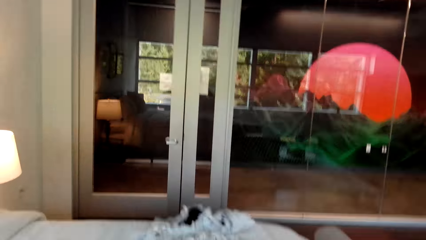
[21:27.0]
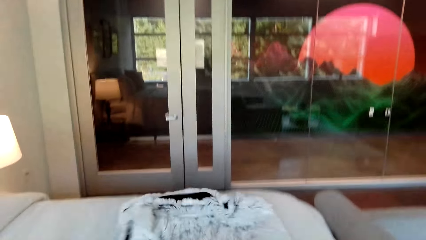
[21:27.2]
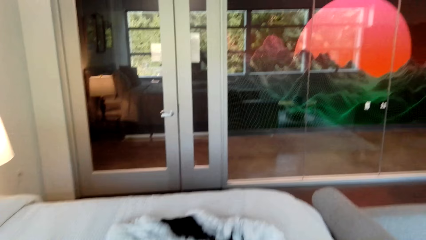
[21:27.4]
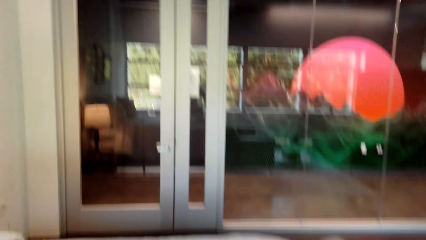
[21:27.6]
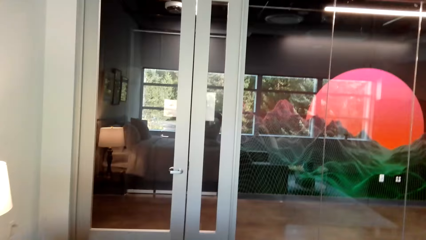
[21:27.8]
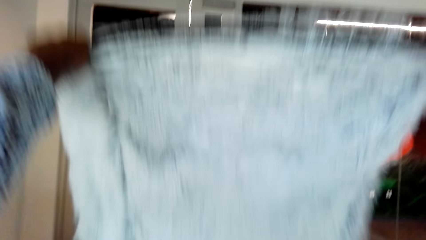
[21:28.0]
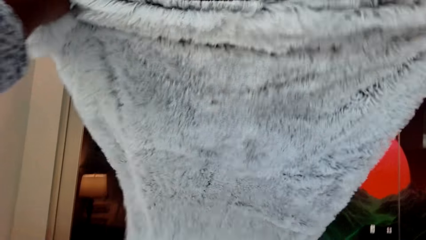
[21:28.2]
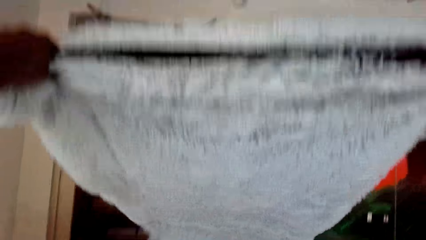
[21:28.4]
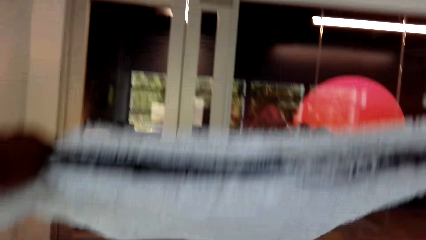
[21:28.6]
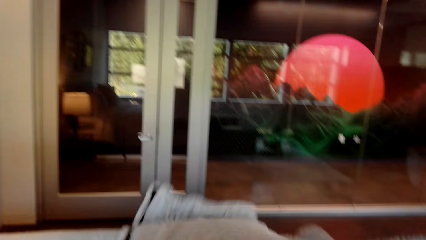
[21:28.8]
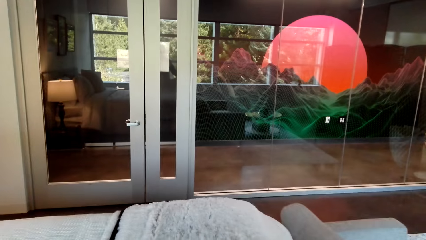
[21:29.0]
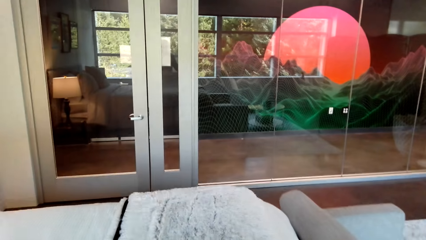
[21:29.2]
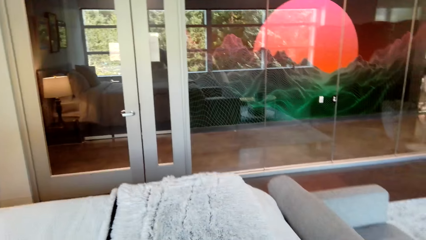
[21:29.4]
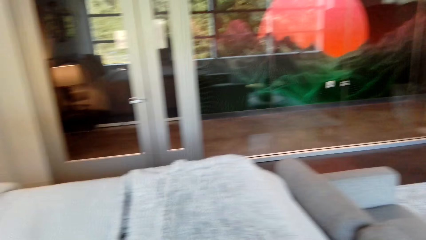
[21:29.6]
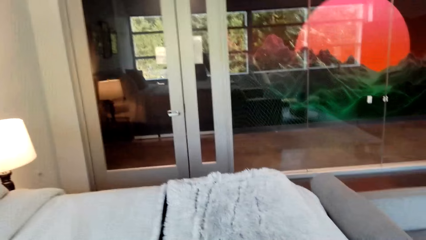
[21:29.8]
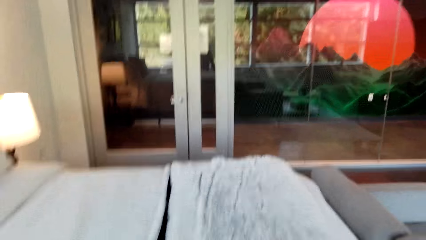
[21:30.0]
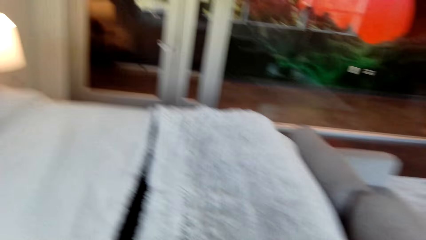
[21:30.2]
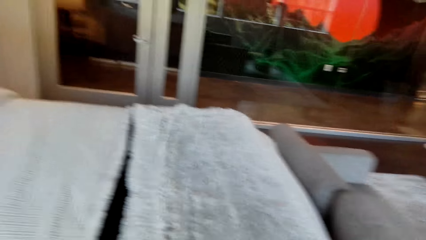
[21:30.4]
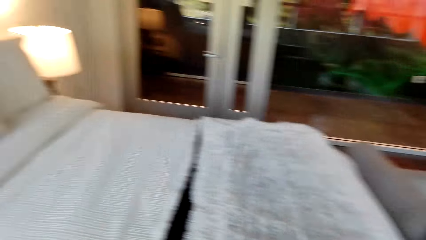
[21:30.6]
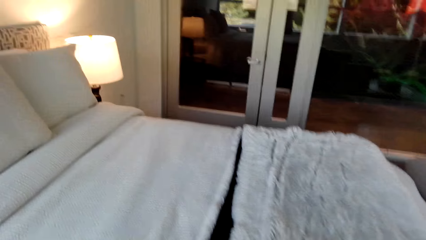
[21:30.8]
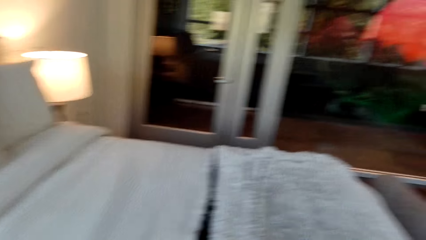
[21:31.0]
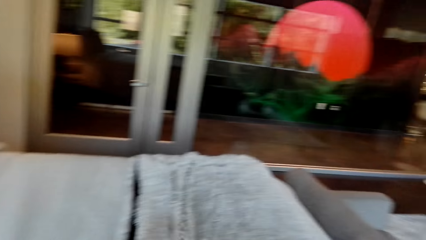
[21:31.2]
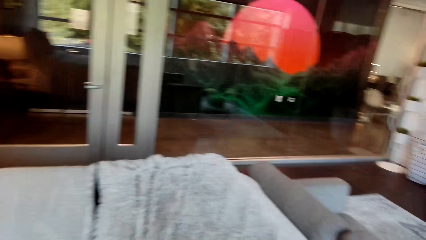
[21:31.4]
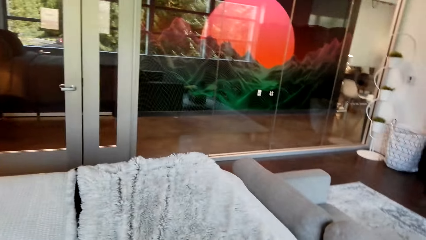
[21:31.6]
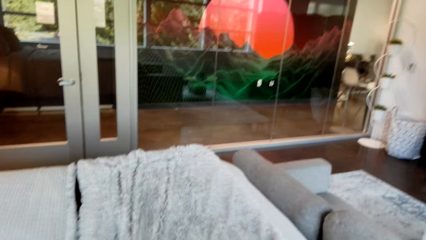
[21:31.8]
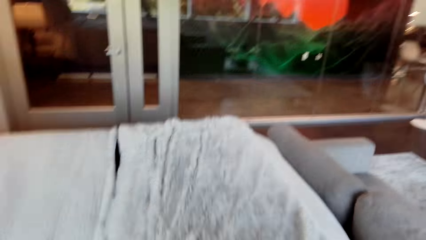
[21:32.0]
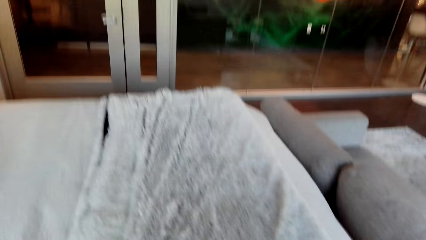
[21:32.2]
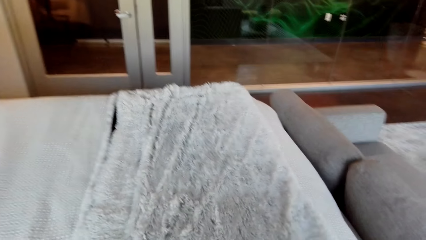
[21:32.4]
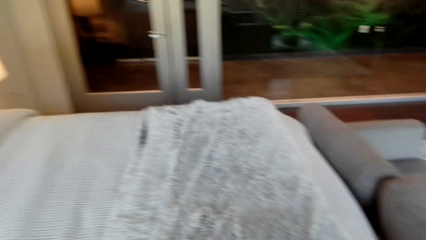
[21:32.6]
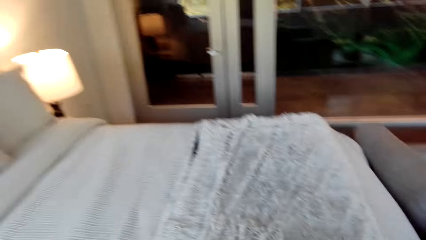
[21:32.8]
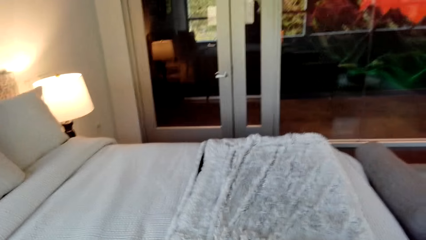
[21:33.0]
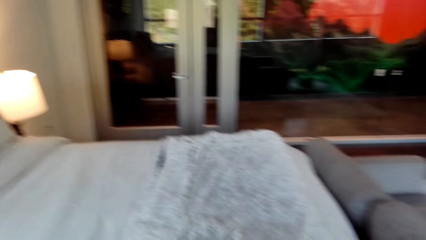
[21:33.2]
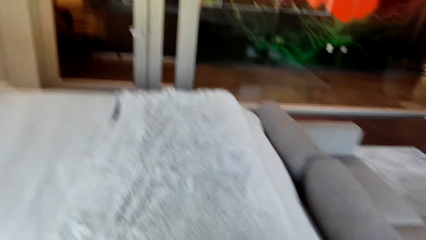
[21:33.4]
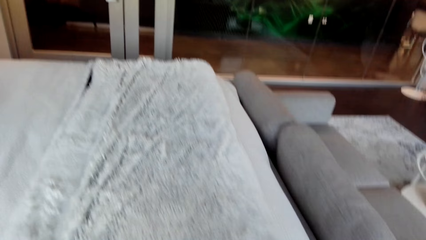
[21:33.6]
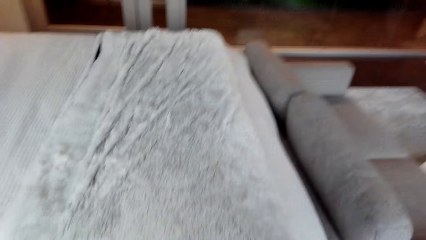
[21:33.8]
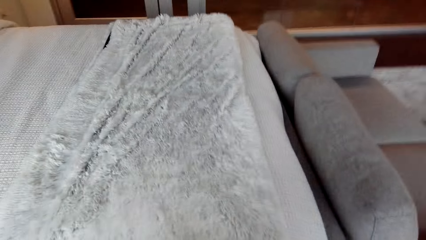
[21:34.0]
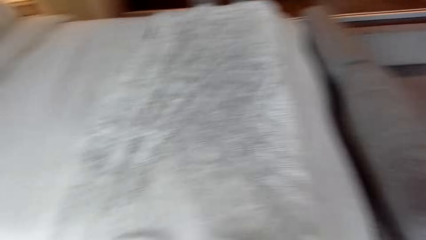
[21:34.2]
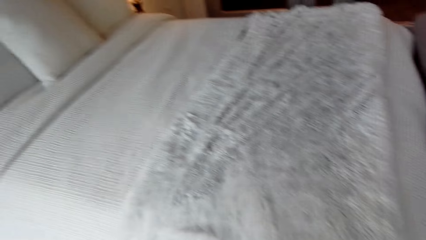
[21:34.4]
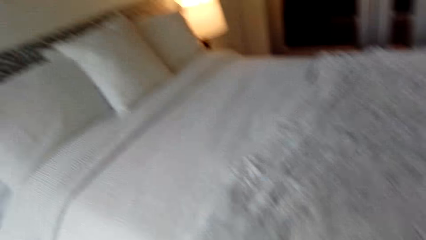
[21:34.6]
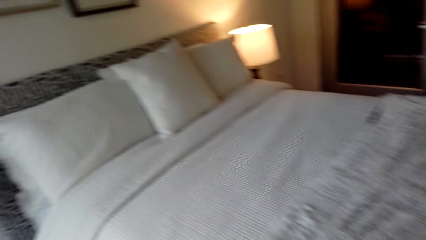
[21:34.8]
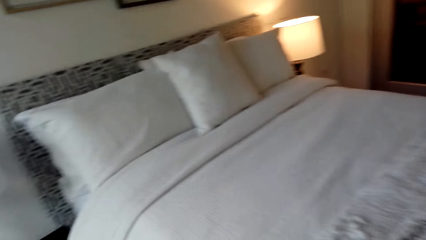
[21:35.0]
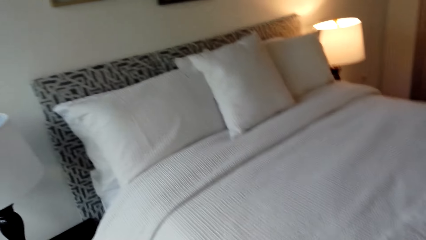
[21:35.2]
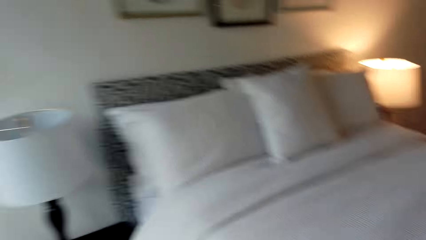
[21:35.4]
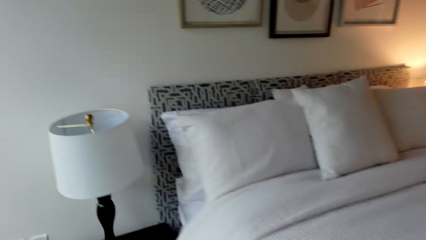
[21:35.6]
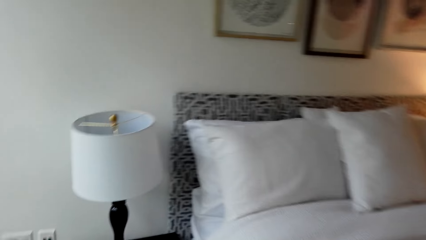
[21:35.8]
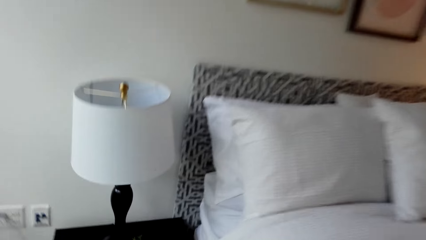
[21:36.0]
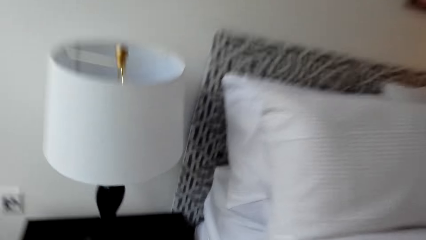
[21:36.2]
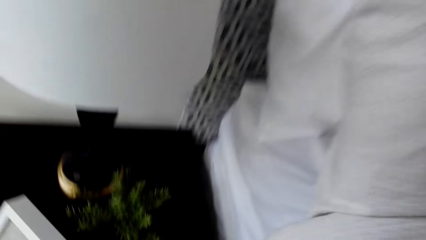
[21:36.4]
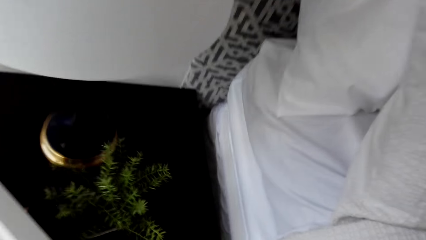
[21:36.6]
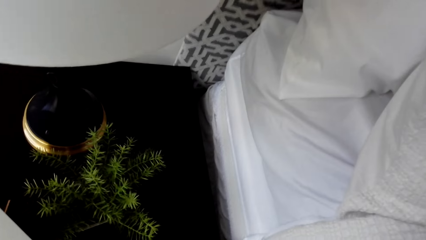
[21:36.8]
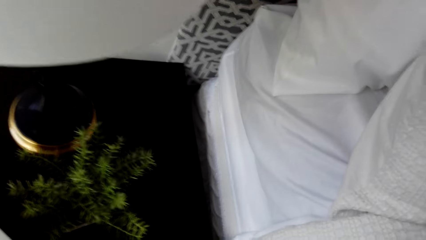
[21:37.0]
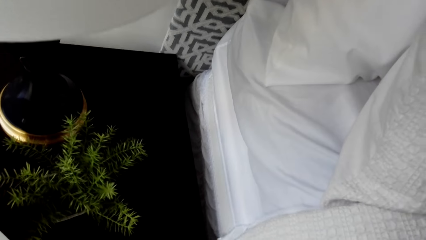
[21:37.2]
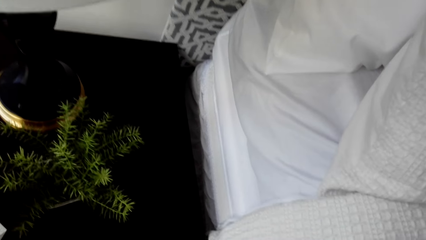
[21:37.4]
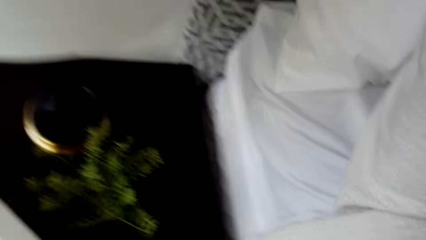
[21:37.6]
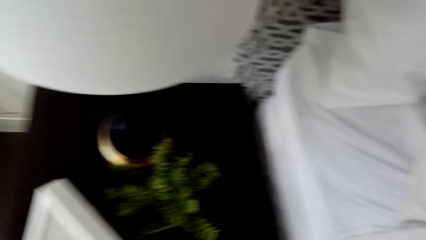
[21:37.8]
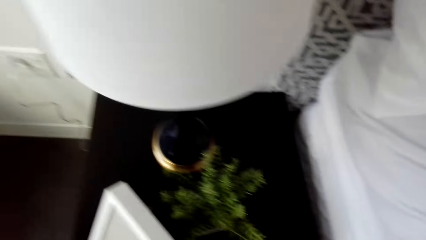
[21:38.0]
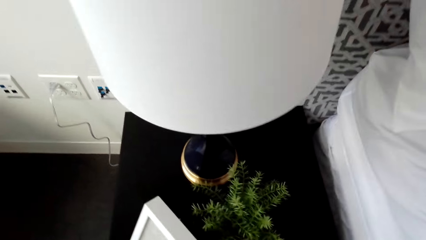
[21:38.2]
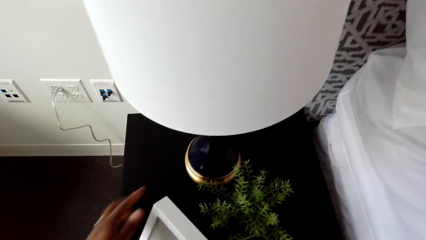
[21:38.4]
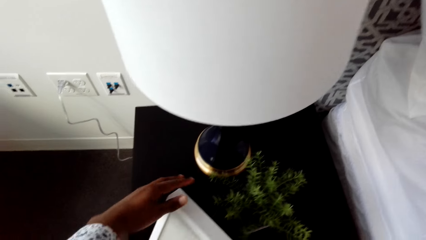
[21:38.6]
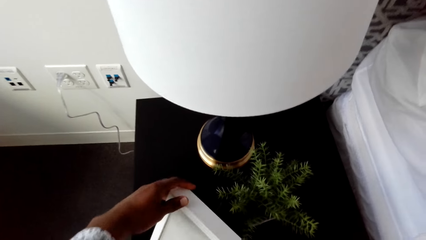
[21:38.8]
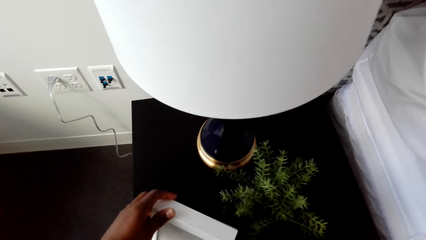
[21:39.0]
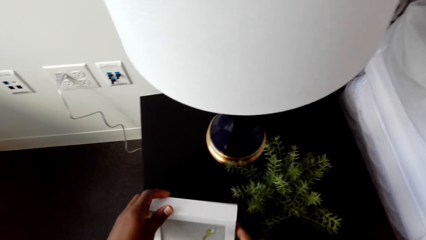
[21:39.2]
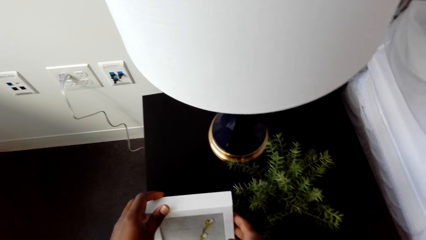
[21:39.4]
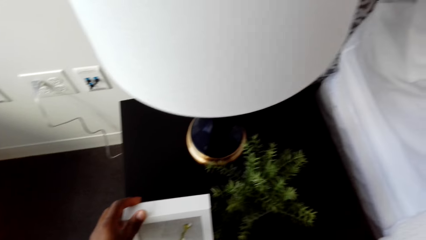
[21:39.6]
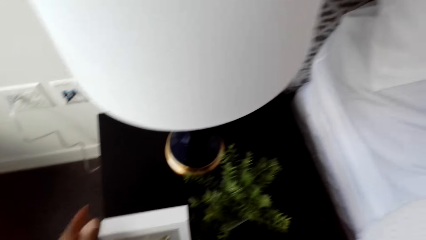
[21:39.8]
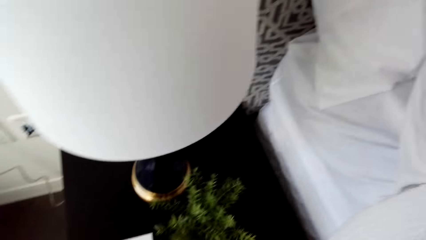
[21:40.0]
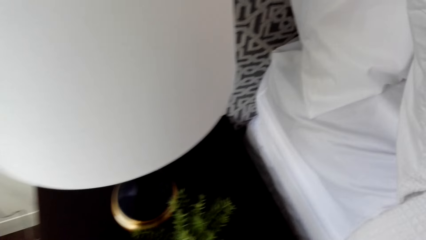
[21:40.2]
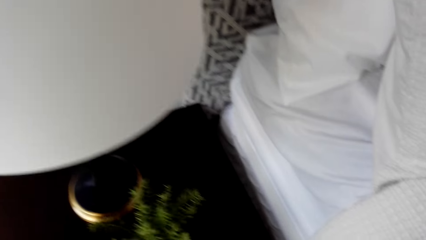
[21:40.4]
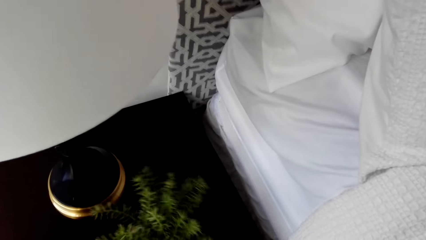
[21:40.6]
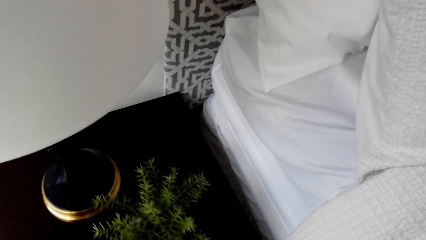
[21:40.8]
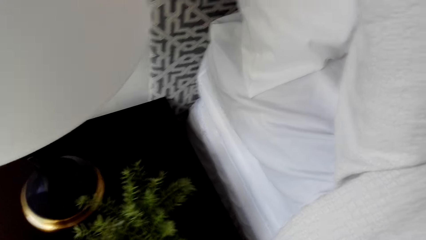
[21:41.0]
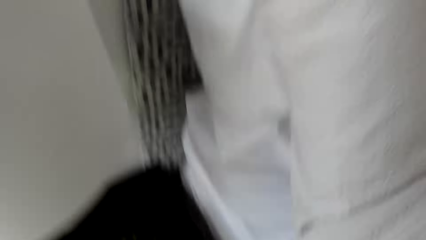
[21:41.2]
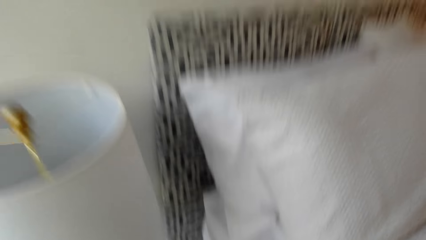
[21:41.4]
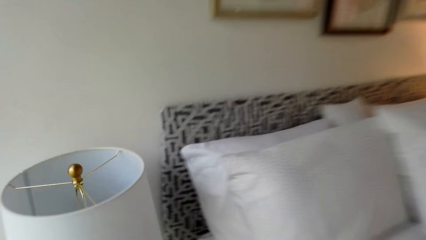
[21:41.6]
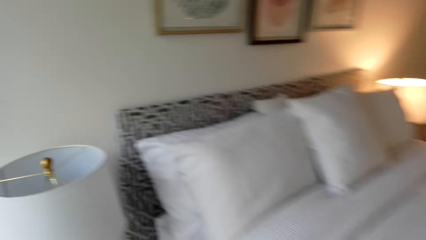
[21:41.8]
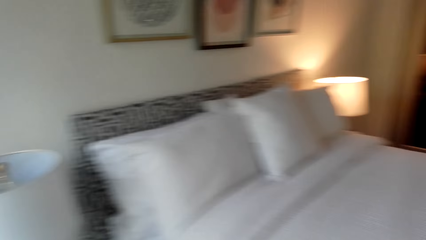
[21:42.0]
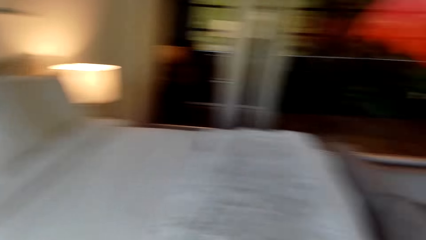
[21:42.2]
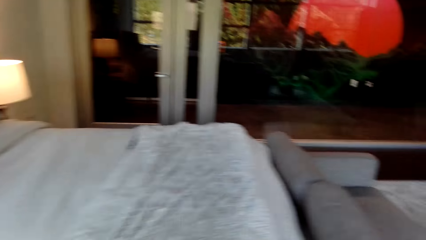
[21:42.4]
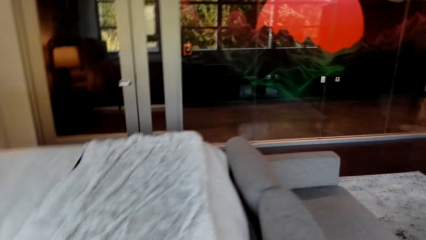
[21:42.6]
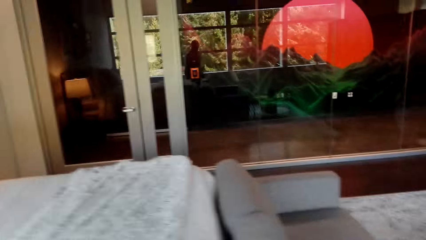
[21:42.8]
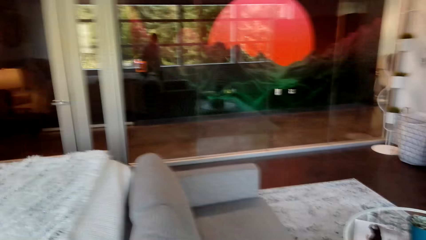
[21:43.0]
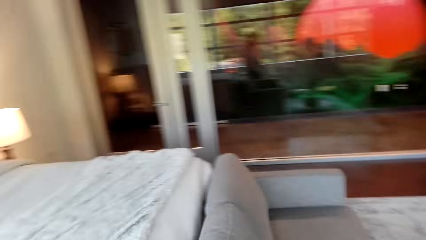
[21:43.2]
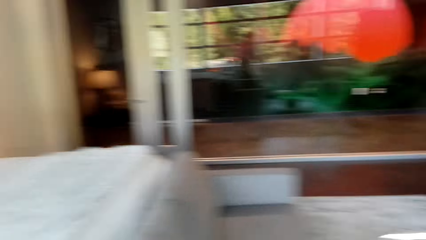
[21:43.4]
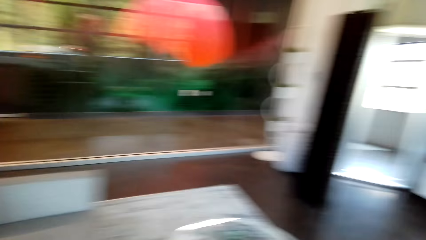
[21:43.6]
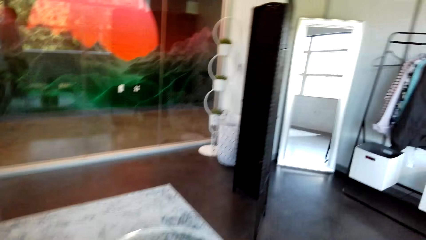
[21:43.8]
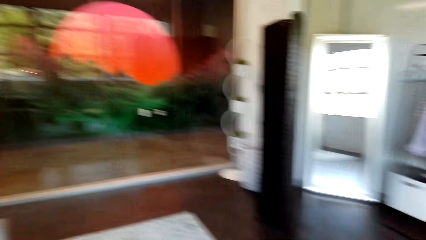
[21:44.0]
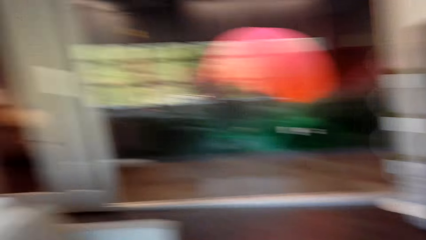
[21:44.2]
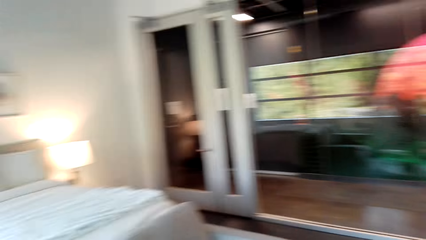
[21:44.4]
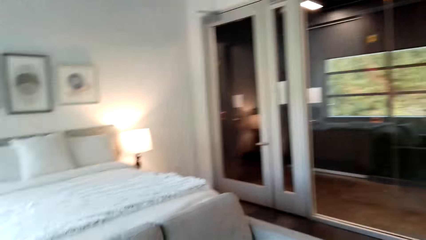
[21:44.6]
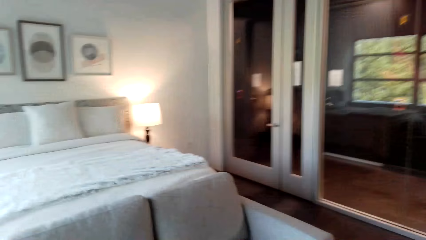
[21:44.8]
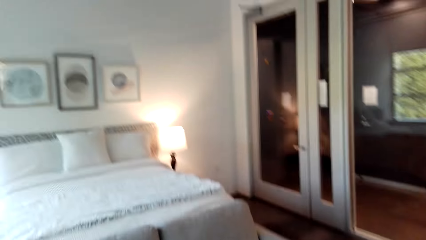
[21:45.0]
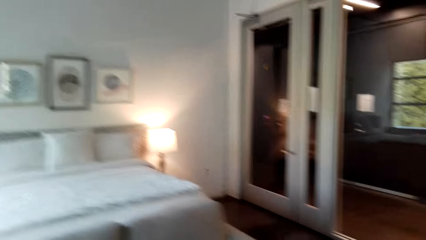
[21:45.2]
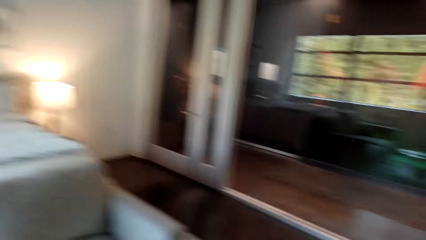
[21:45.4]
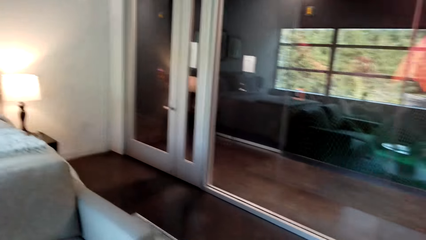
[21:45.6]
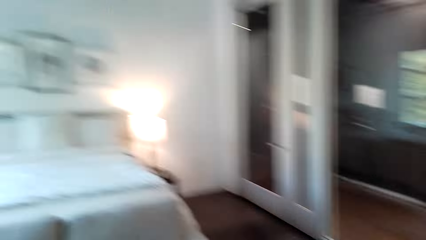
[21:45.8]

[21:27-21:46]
The camera wearer holds up the blanket. They spread the blanket on the bed. They look around. They move around. They hold a box. They adjust something on the lamp table. They adjust a flower. They walk around the bedroom.
